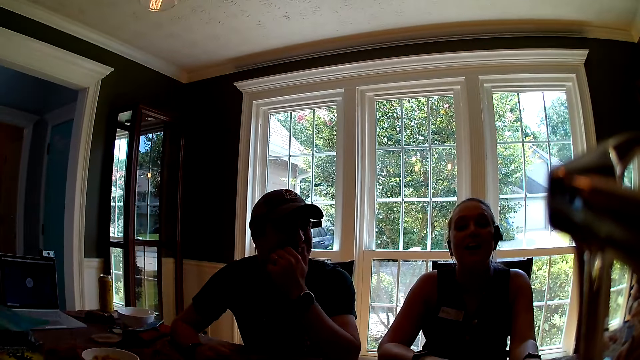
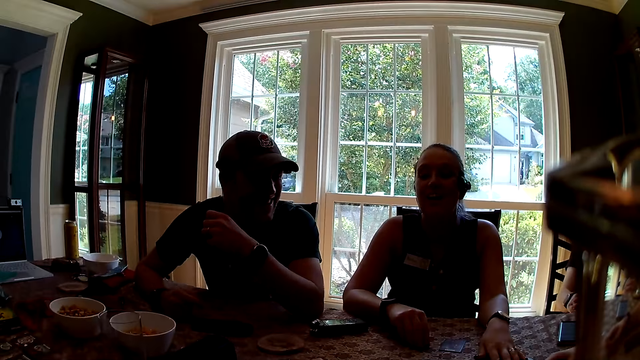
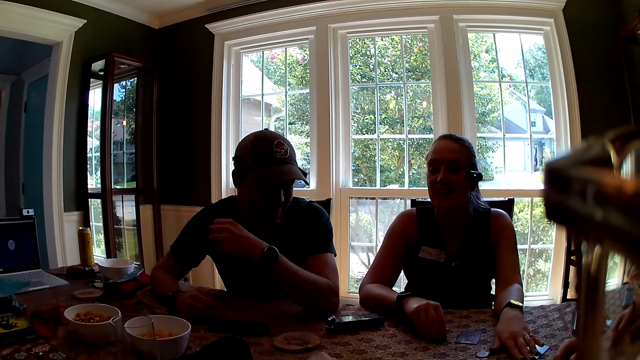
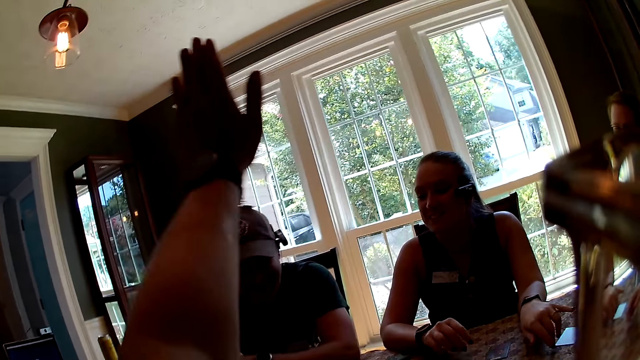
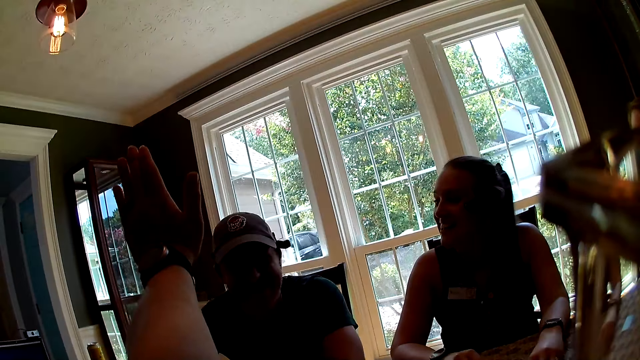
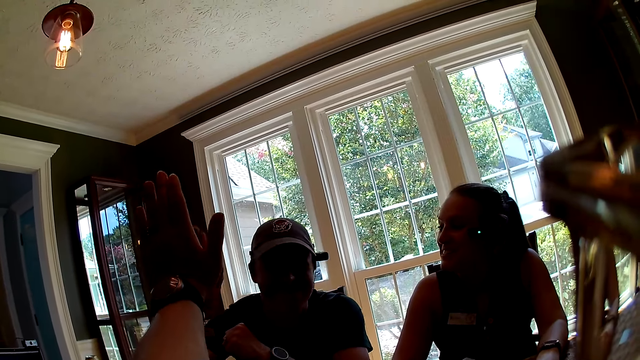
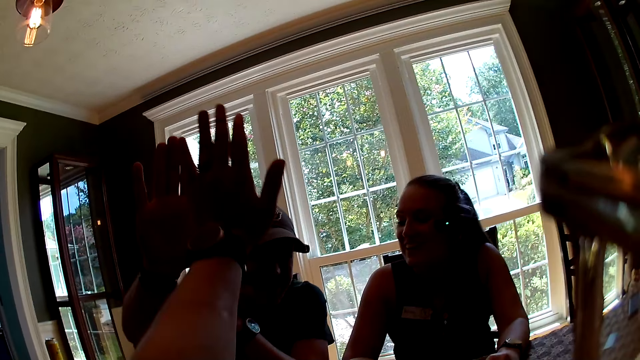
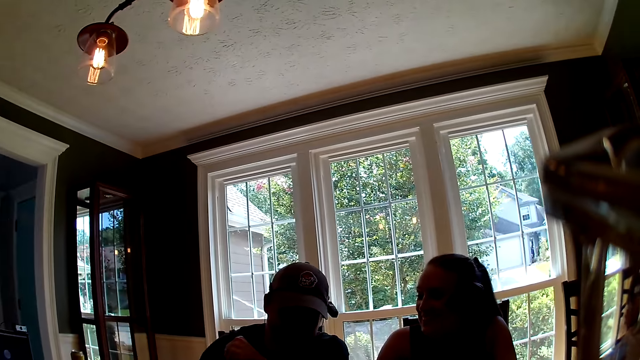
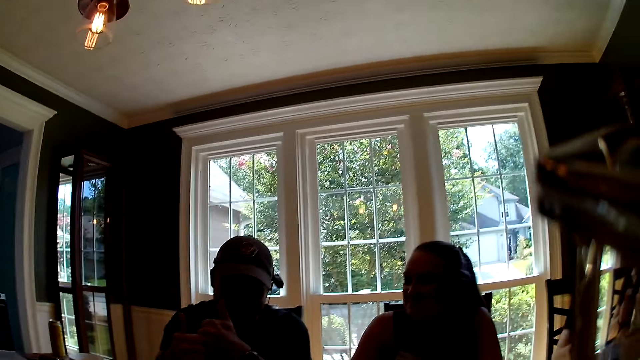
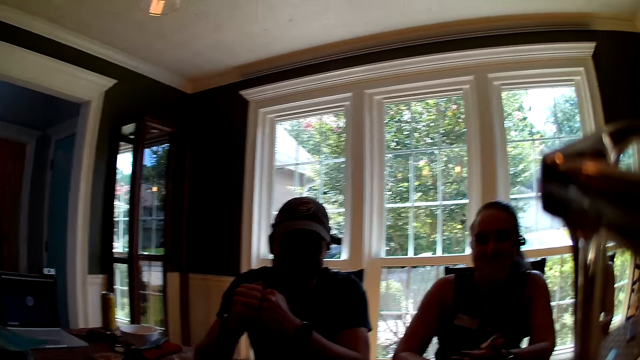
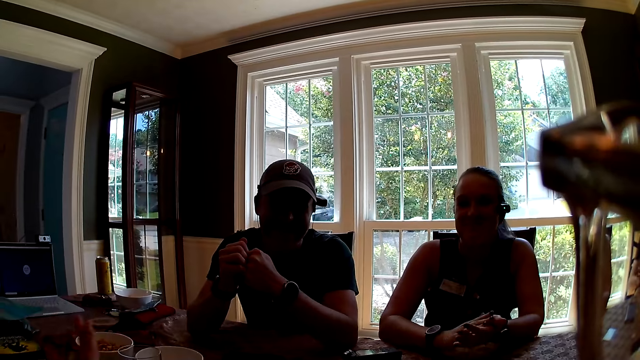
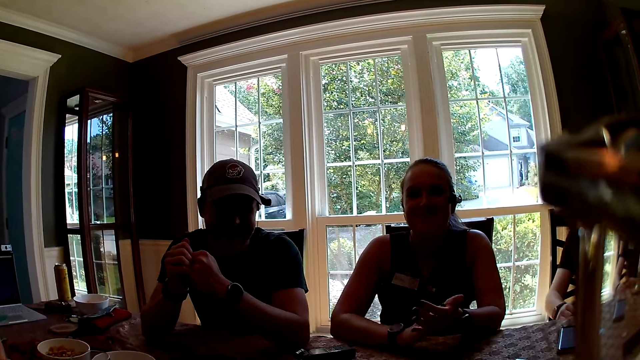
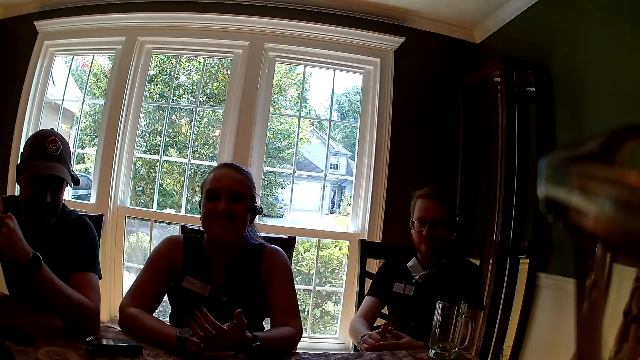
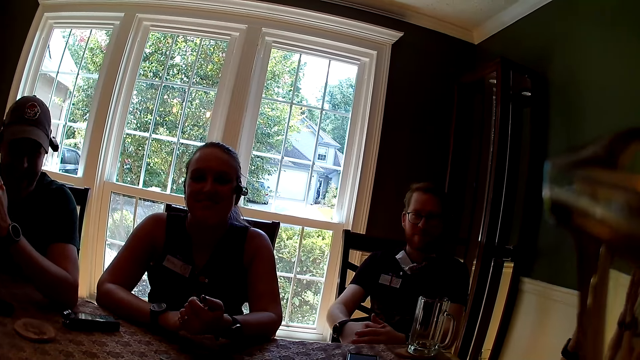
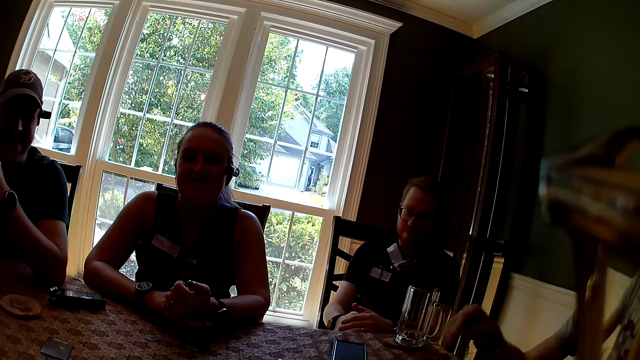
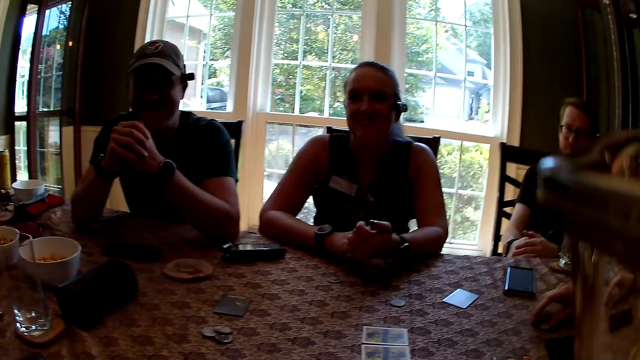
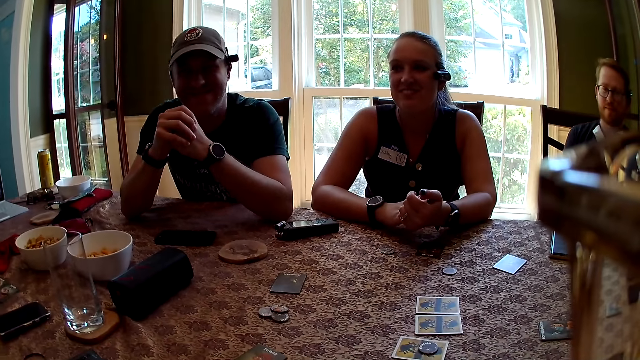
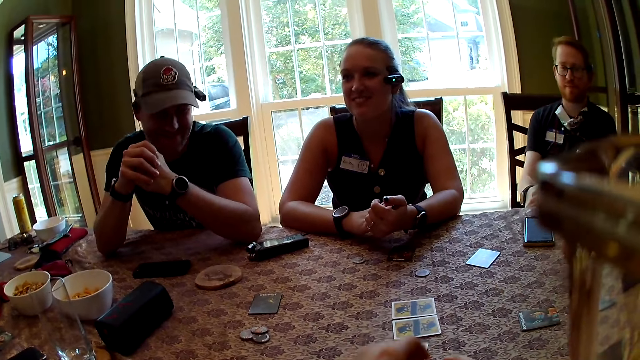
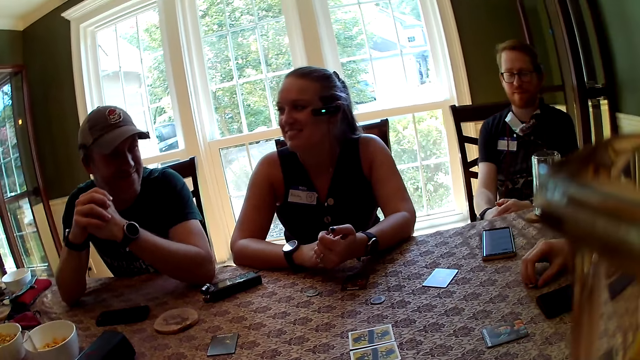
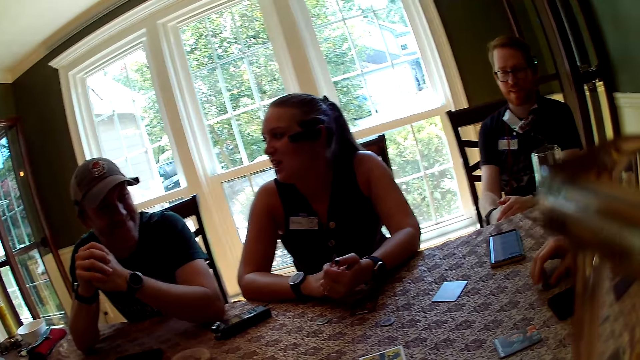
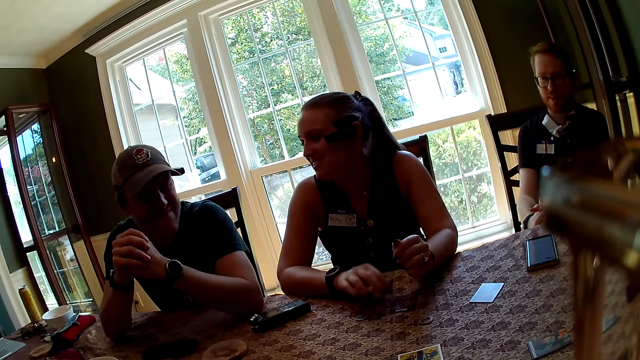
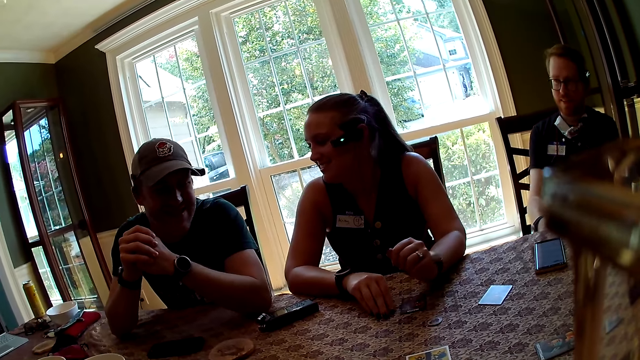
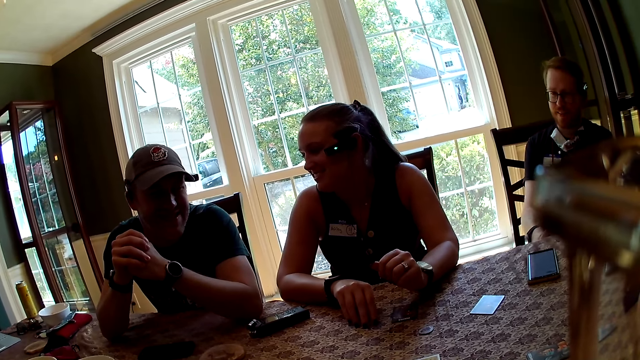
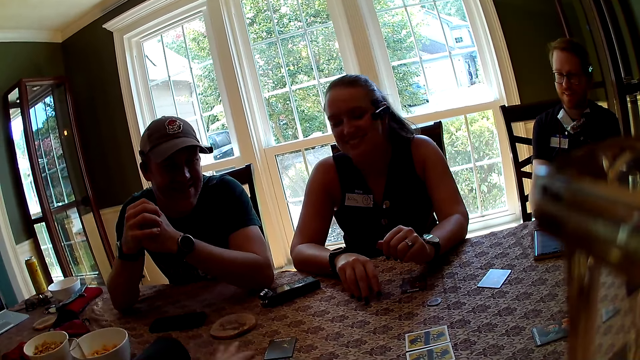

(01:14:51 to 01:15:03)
The camera wearer stretches her left hand towards a man. She high fives the man. She taps her left hand with the man's right hand. A woman converses with the camera wearer. Another woman claps both hands together. A third woman claps both hands together. Another man claps both hands together and places his right hand on the table. The camera wearer converses with the first man. The second woman interacts with everyone and places her right hand on the table.

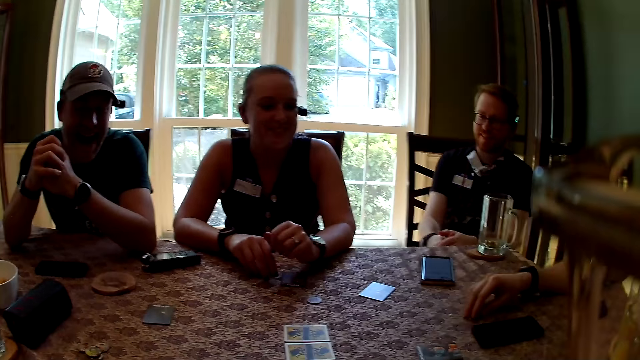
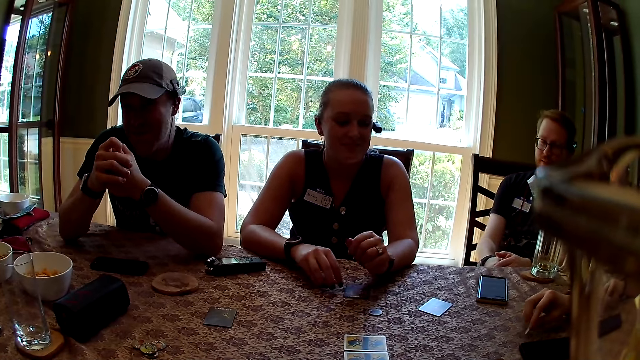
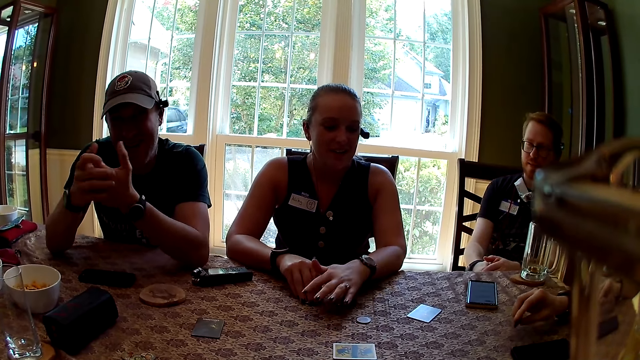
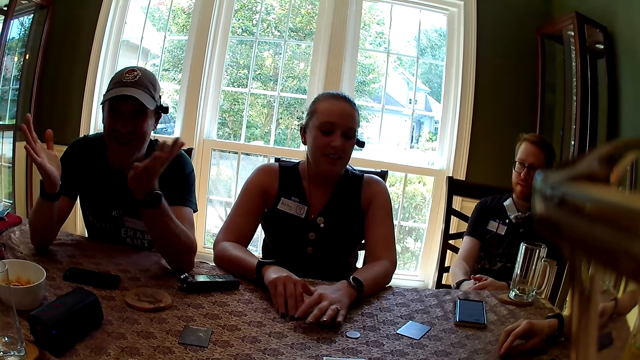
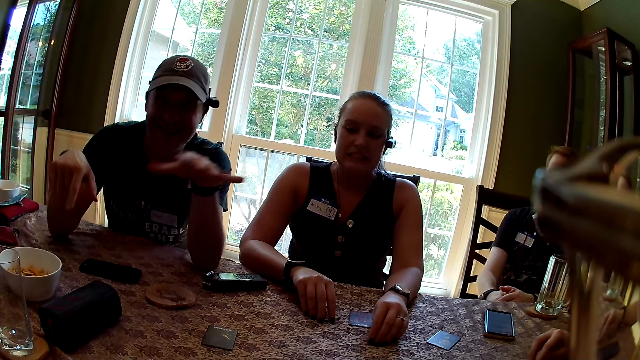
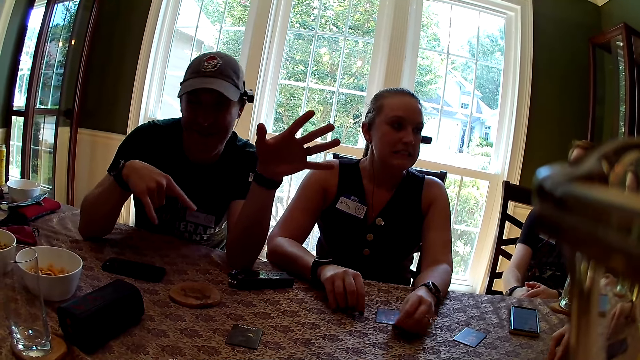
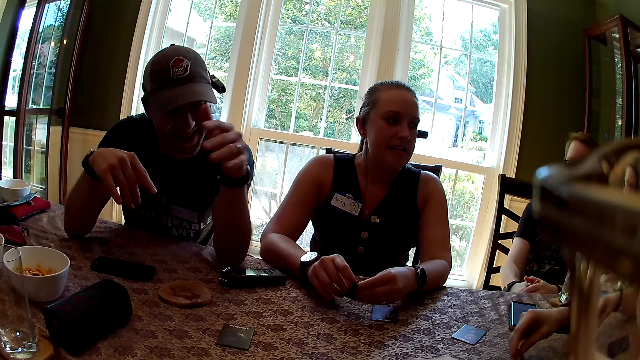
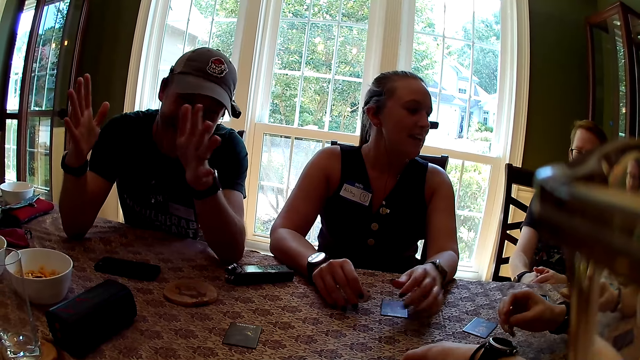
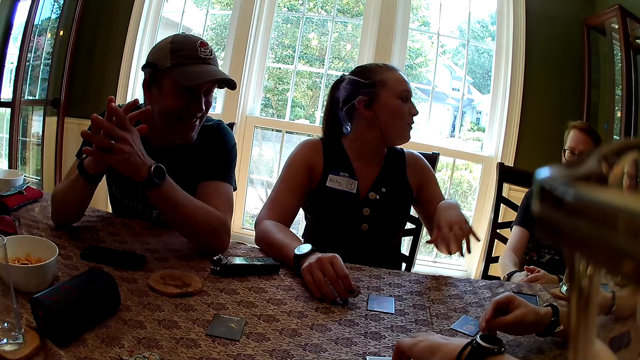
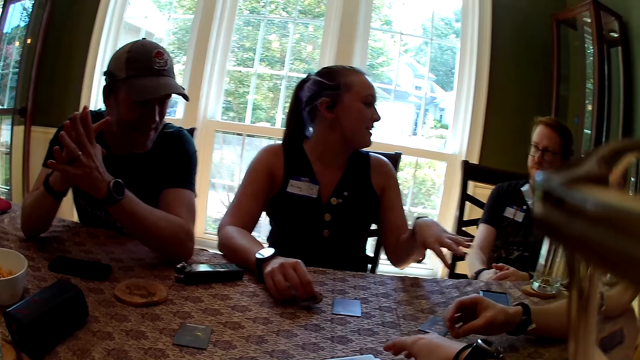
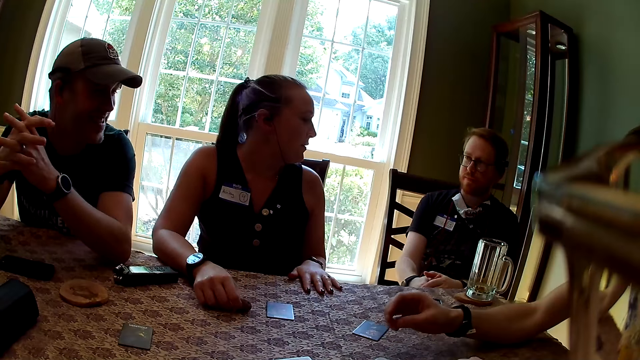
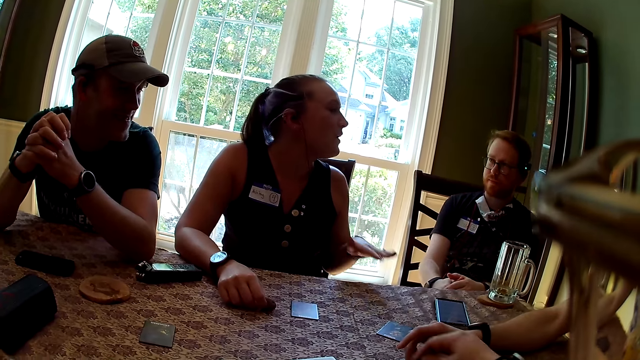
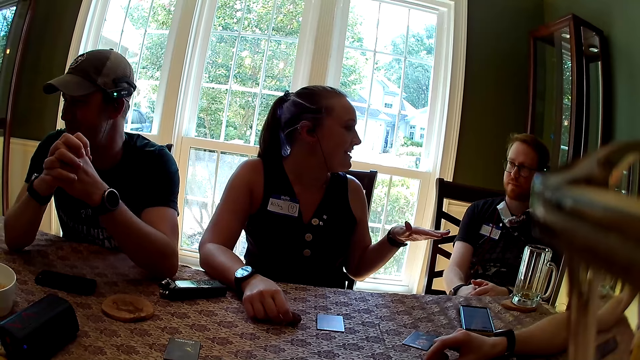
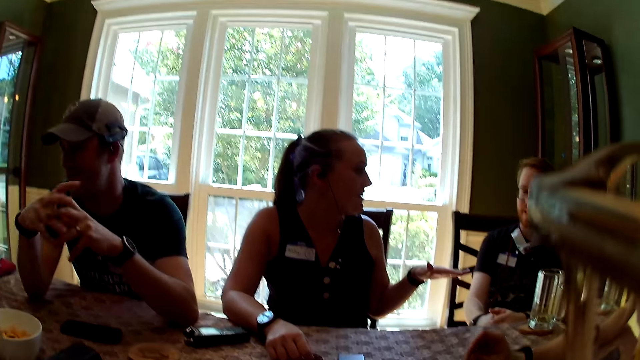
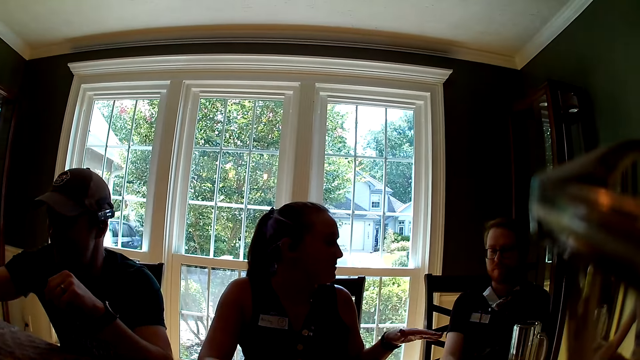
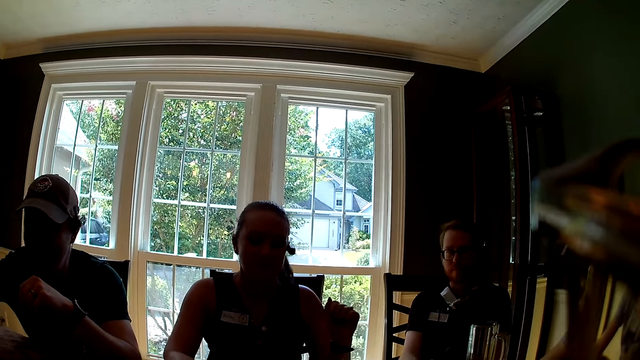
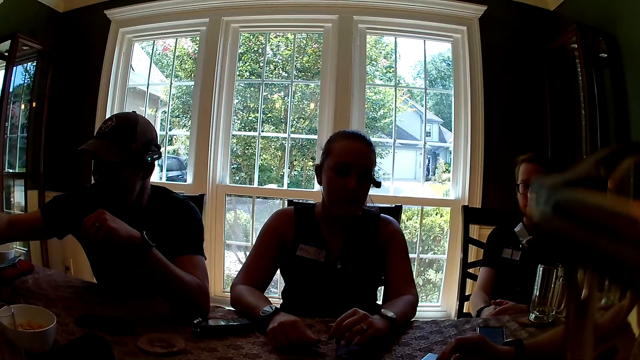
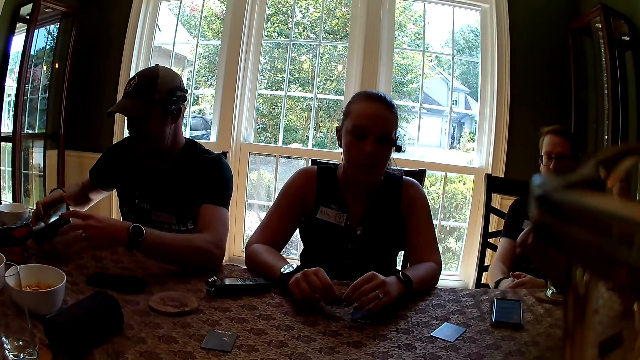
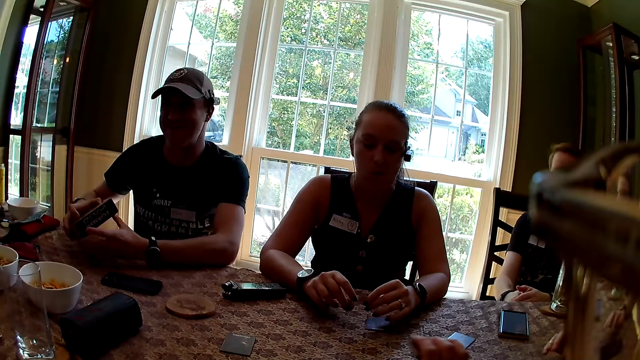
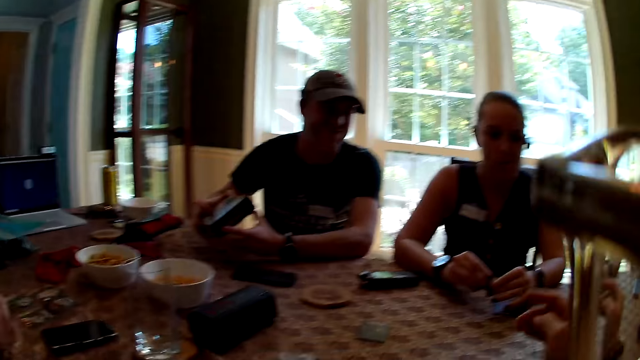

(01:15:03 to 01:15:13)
A man interacts with everyone, picks up a coin on the table with his right hand and taps the table with the coin with his right hand. A woman places her left hand on the table. Another man does hand movements. The woman picks up a coin on the table with her left hand and passes the coin to her right hand from her left hand. The camera wearer picks up some cards on the table with her right hand. The woman removes her left hand from the table and interacts with everyone. A third man converses with another woman. The first man interacts with everyone. The camera wearer interacts with everyone. The first woman places her left hand on the table. The first man interacts with everyone. Another man holds a carton with both hands.
